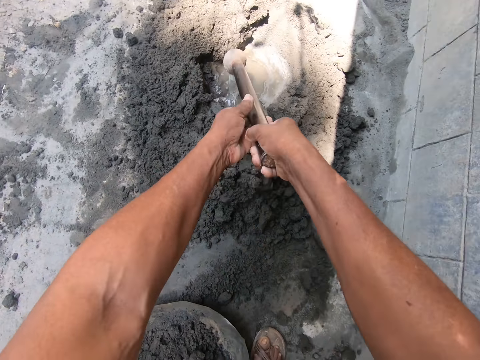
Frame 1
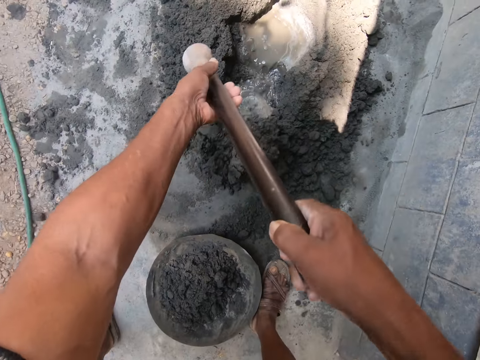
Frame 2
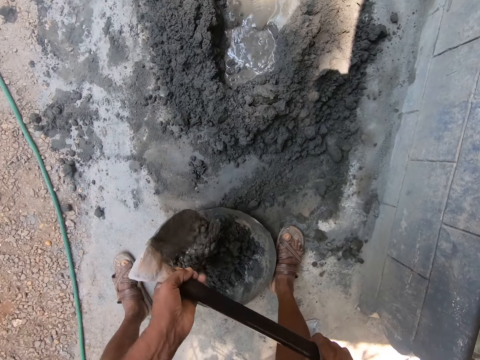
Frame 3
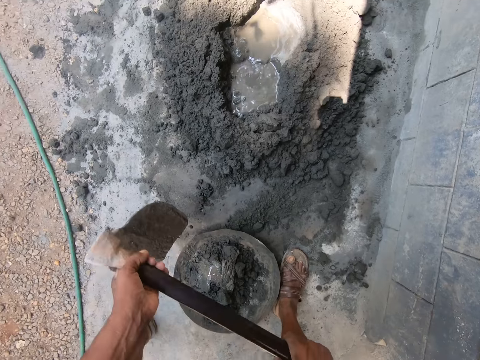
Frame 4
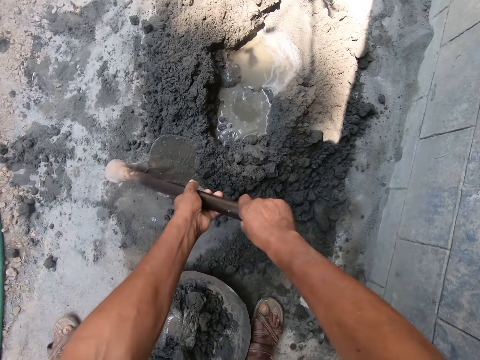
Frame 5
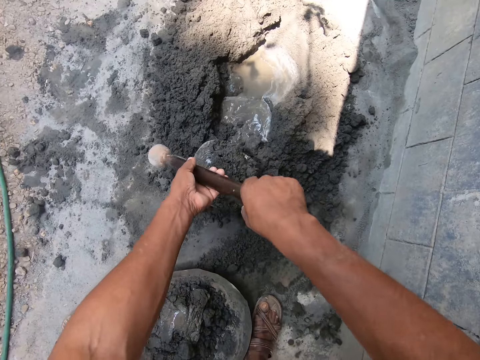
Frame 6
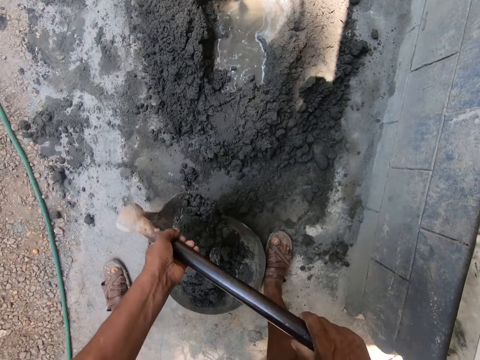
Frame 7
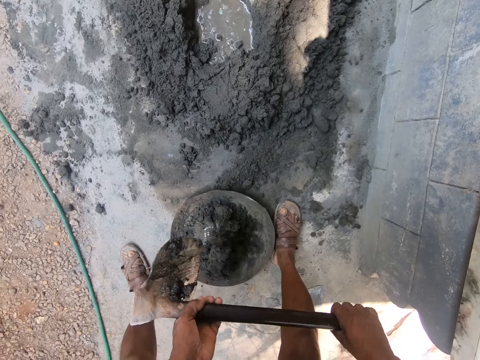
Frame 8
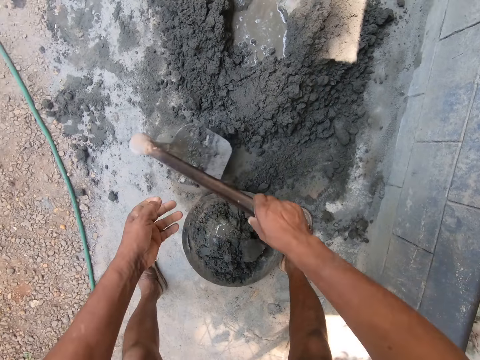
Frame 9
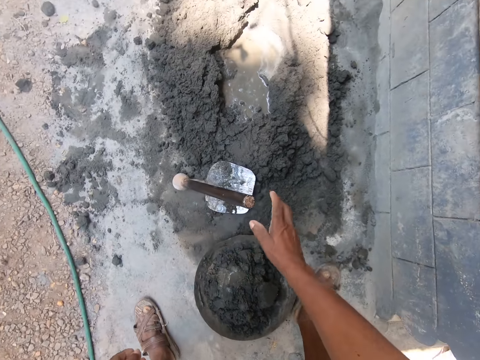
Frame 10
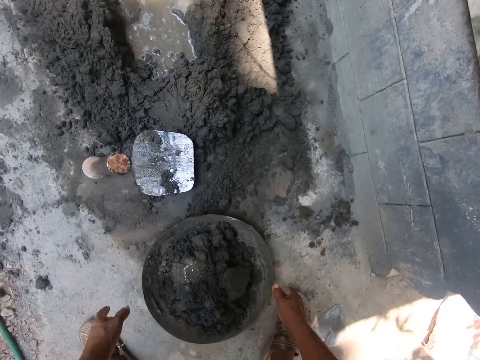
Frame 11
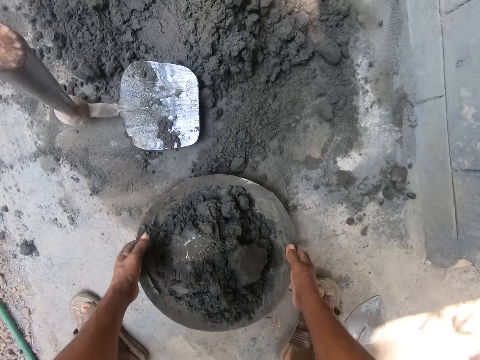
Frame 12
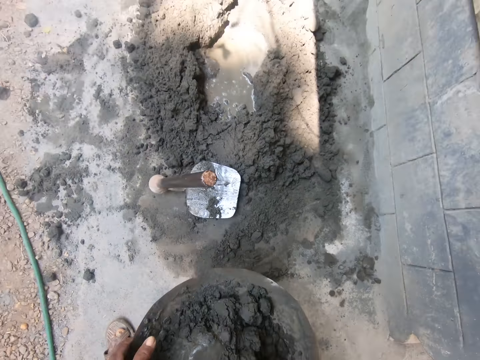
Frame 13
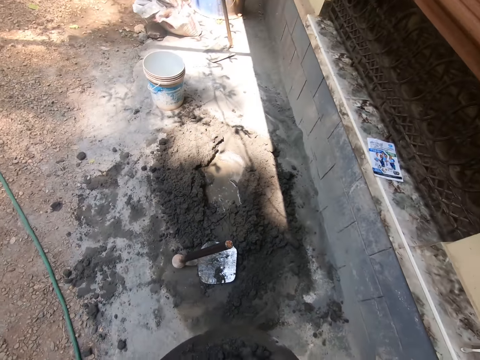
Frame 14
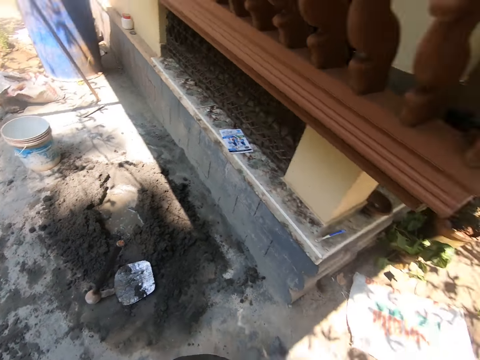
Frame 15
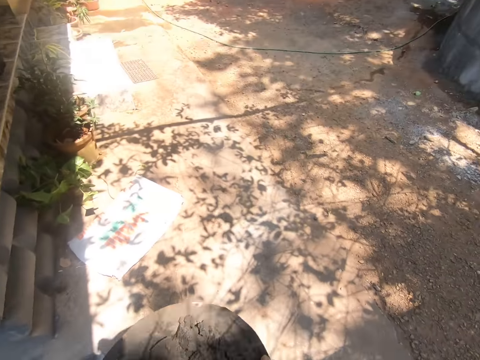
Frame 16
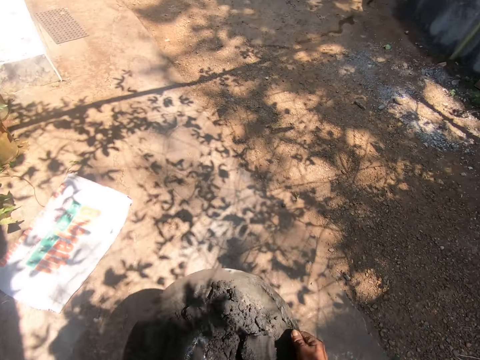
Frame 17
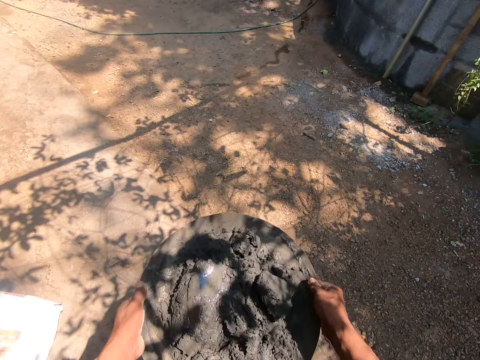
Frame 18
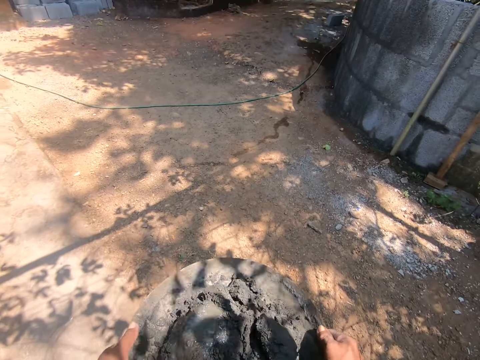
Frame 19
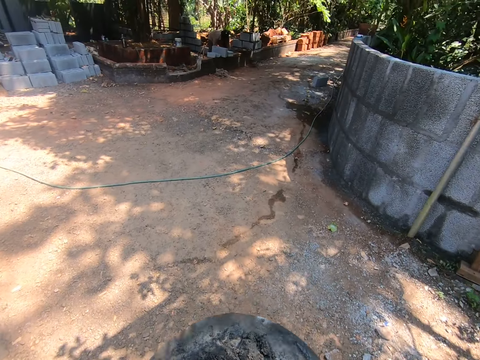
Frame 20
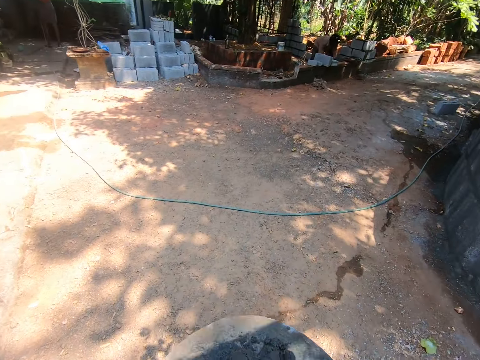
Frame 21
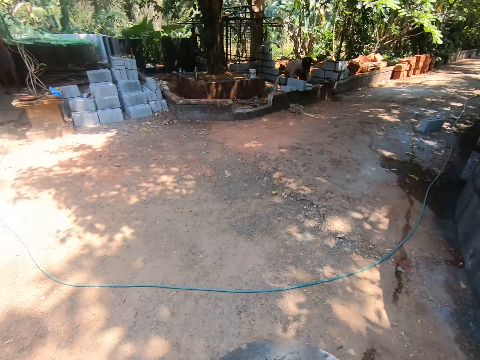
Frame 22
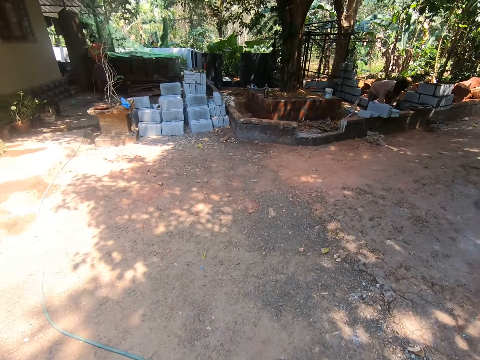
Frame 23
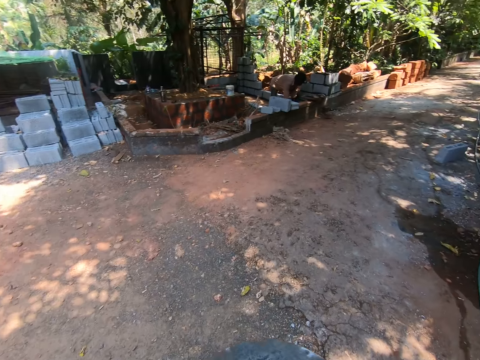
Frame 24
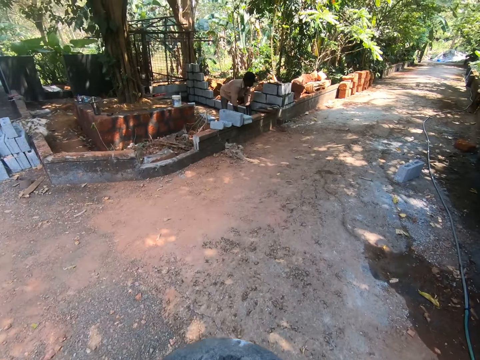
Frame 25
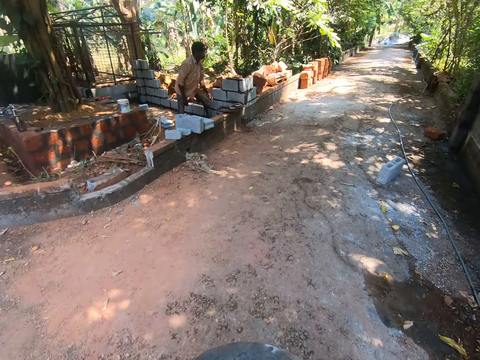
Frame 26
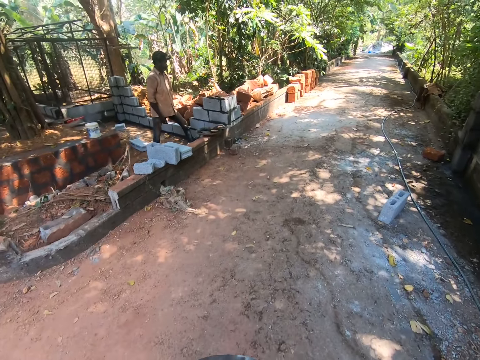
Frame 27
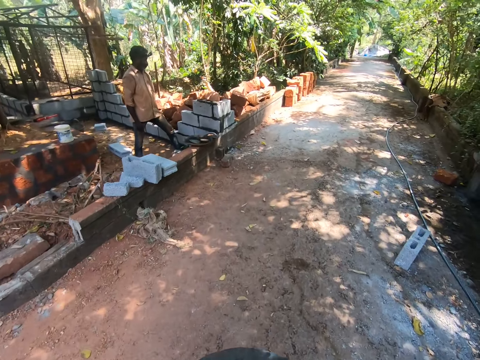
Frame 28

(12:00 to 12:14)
The camera wearer places the hoe on the cement mix on the ground with his right hand. He lifts the cement pan from the ground with his hands. He walks towards a man.

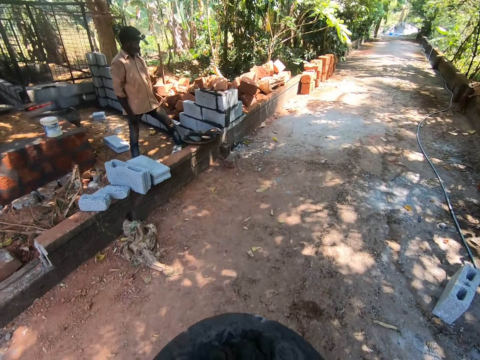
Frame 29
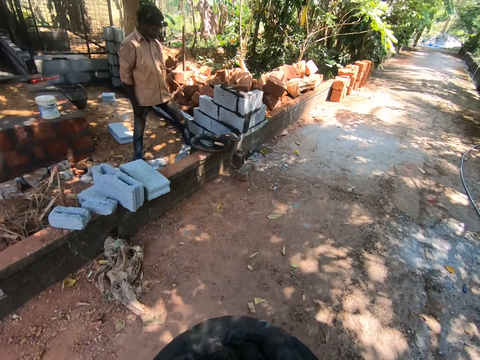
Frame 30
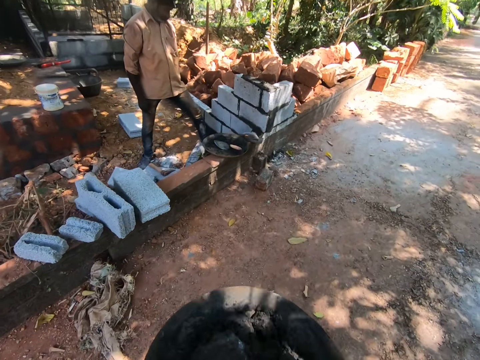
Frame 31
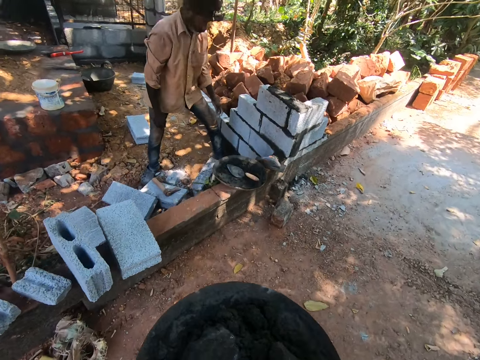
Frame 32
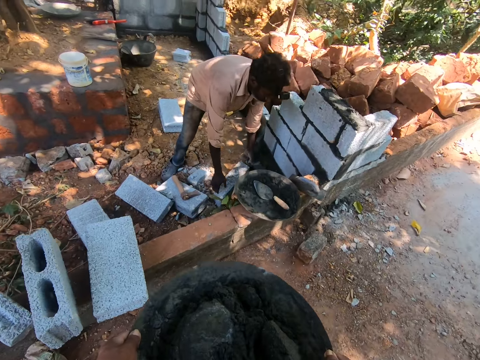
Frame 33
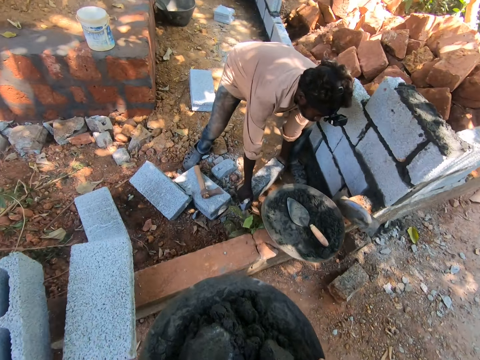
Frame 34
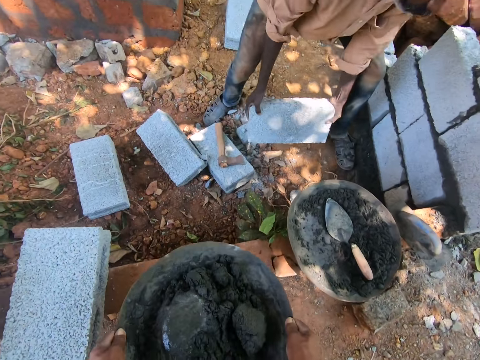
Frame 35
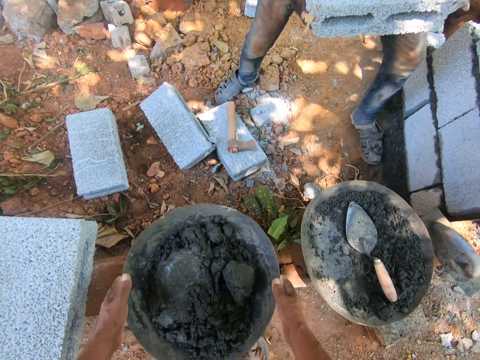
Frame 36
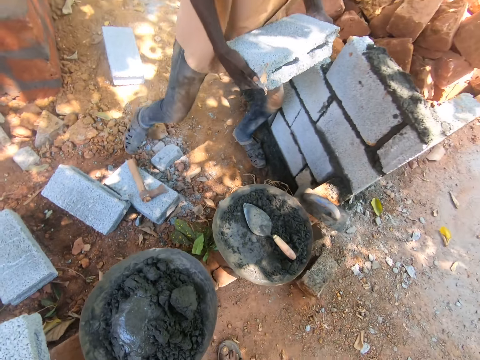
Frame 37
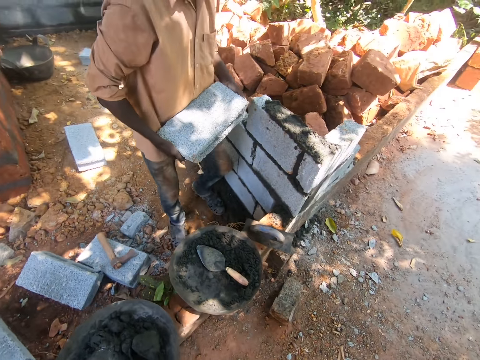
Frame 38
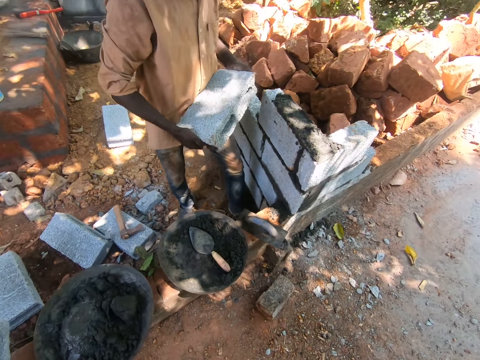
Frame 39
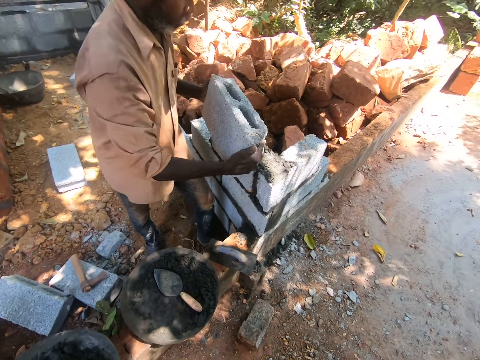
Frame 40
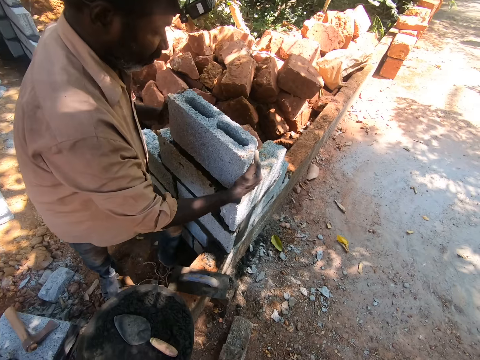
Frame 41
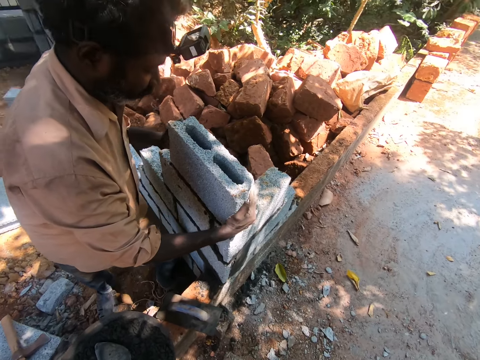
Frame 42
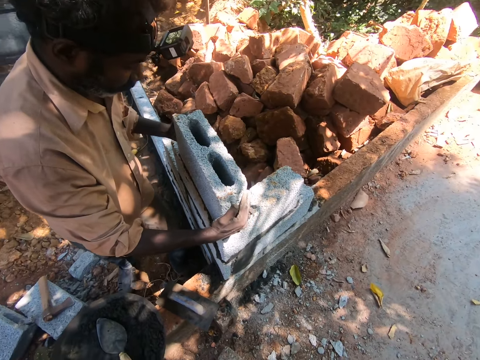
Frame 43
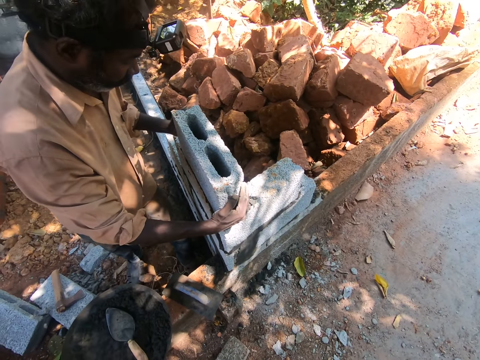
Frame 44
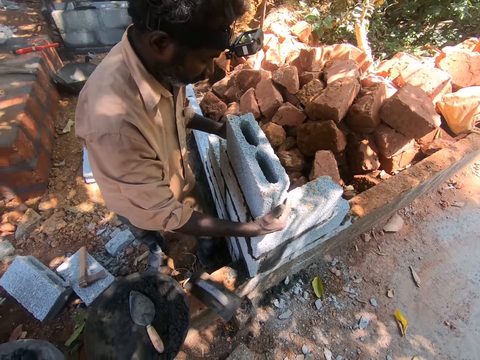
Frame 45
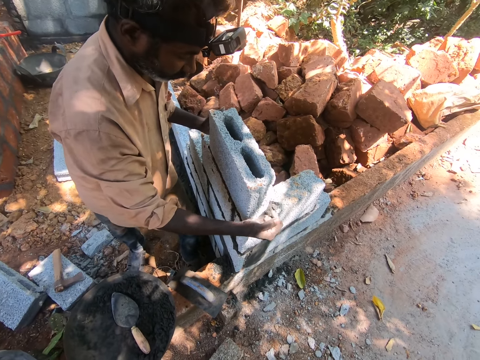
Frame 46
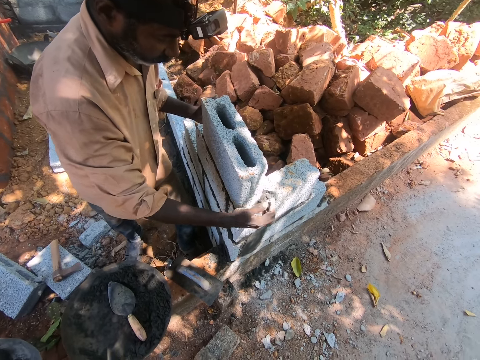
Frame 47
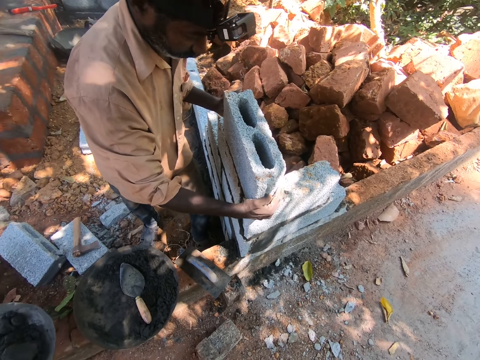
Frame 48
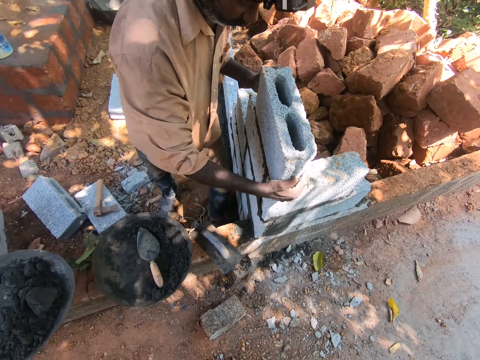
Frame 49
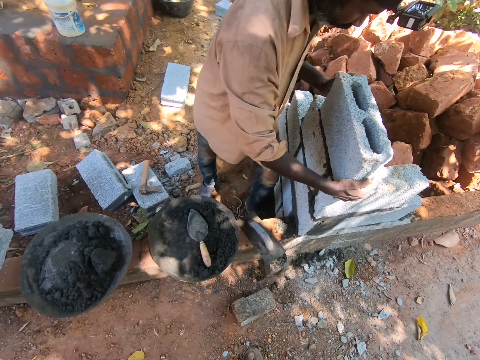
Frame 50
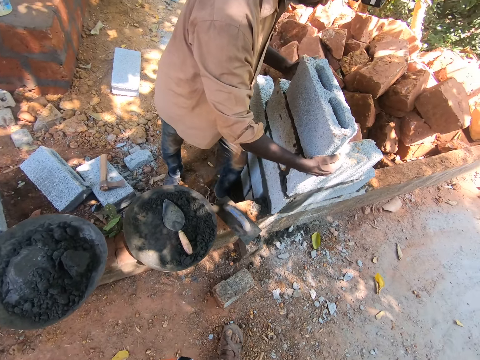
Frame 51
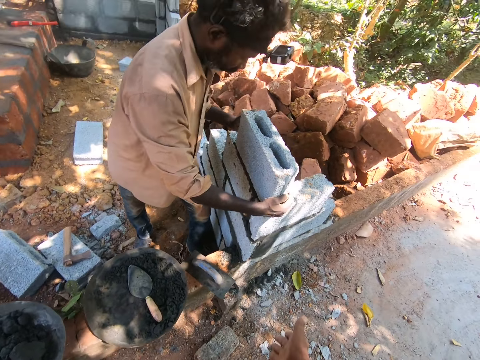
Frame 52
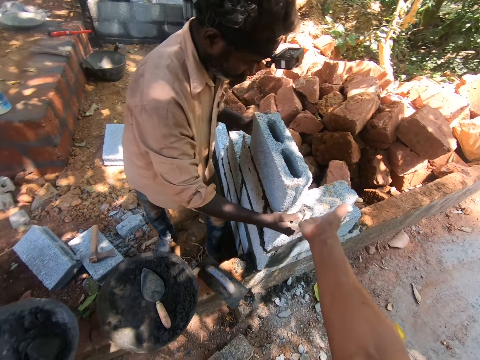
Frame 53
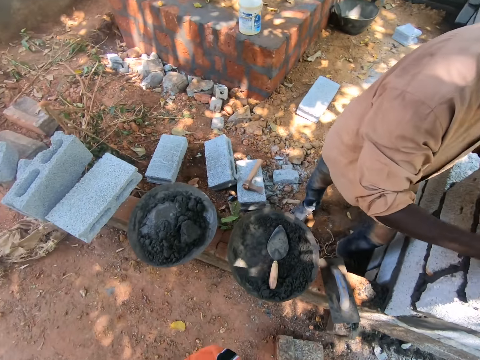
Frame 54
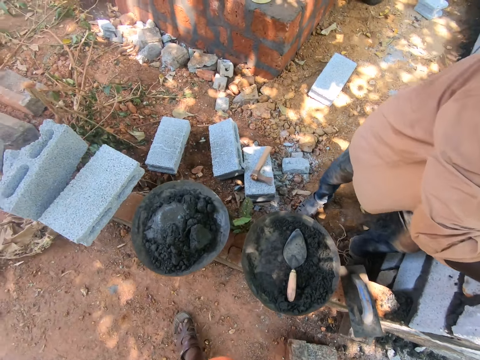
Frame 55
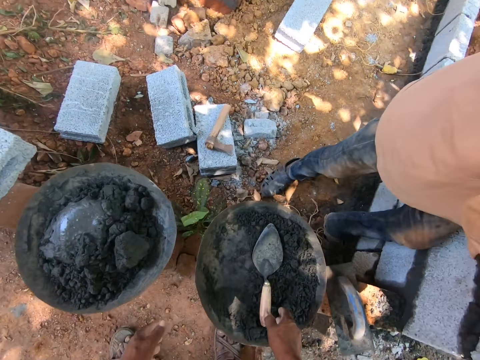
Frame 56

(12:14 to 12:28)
A man lifts the brick from the ground with his hands. The camera wearer places the cement pan on the short wall with his hands. The man places the brick on the bricks with his hands. The camera wearer converses with the man.
